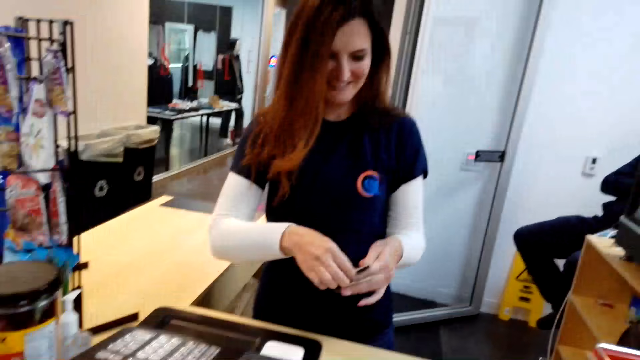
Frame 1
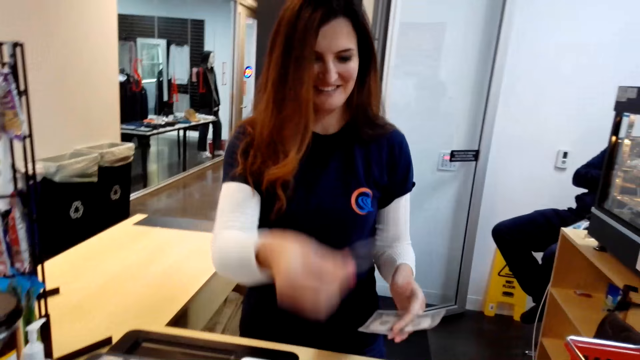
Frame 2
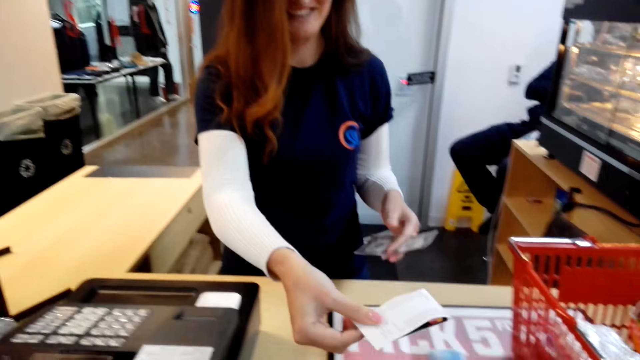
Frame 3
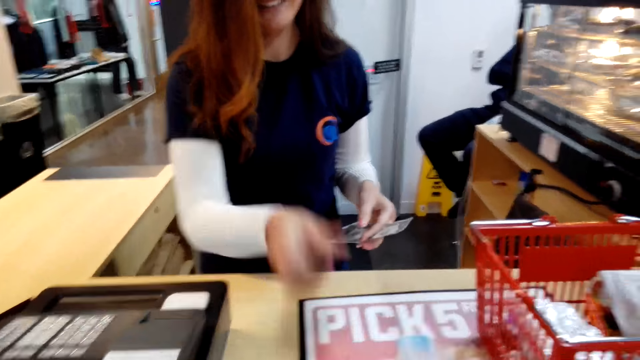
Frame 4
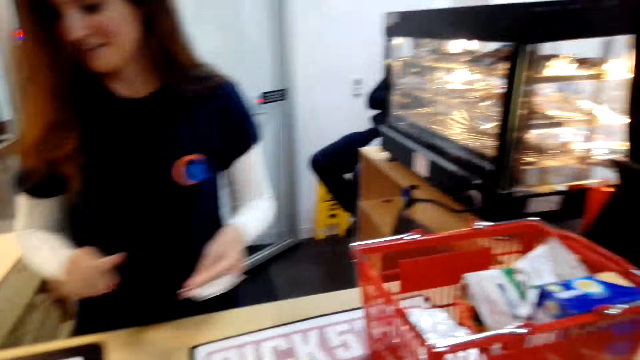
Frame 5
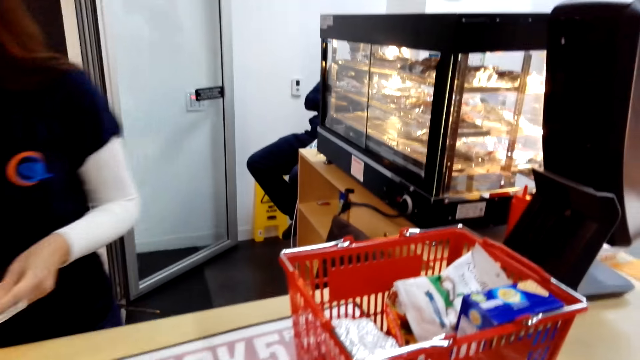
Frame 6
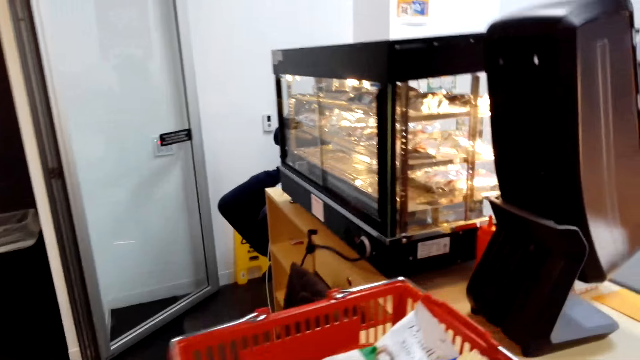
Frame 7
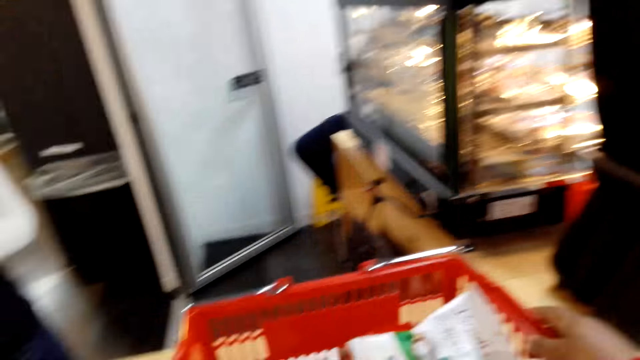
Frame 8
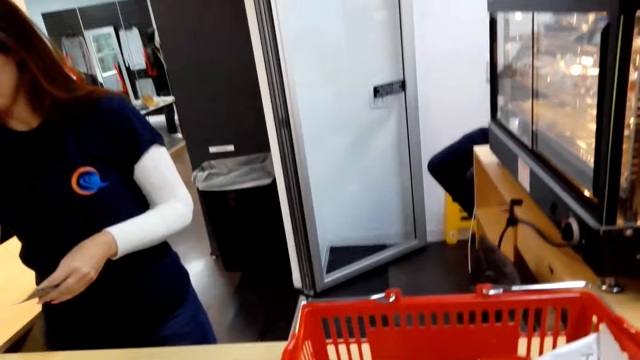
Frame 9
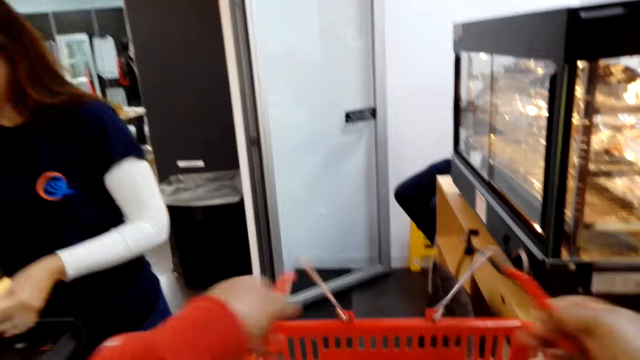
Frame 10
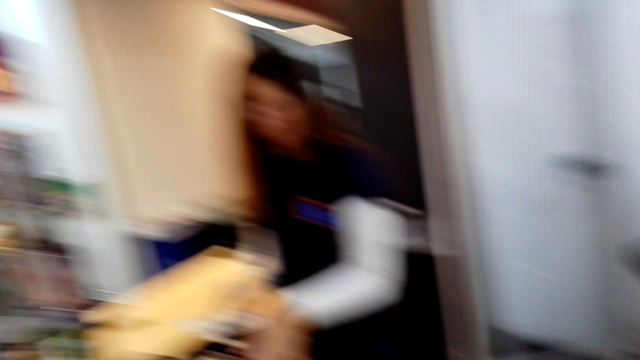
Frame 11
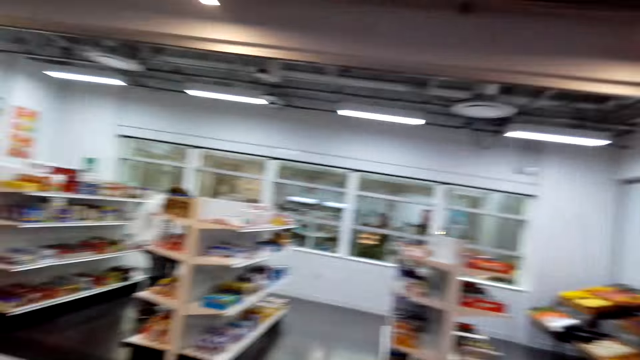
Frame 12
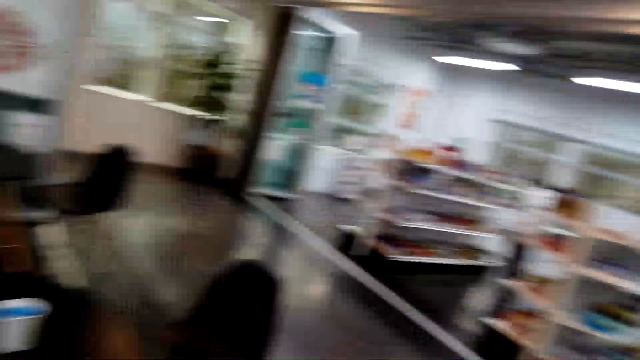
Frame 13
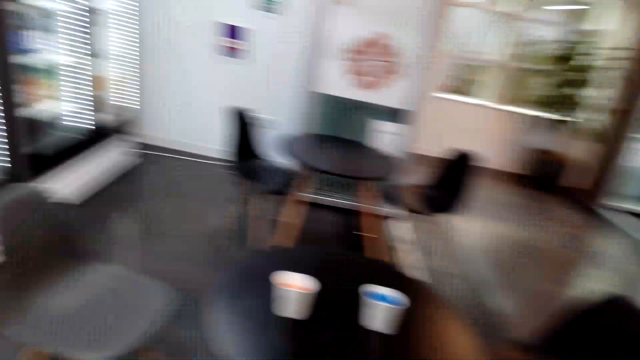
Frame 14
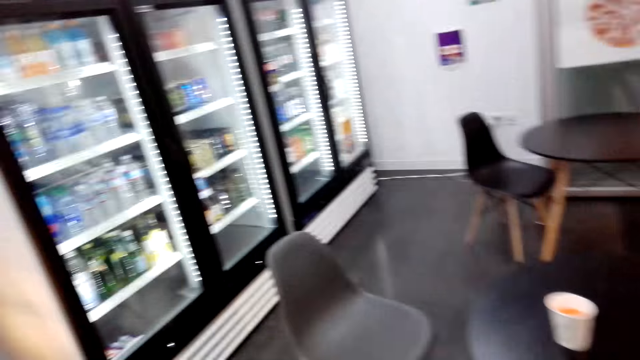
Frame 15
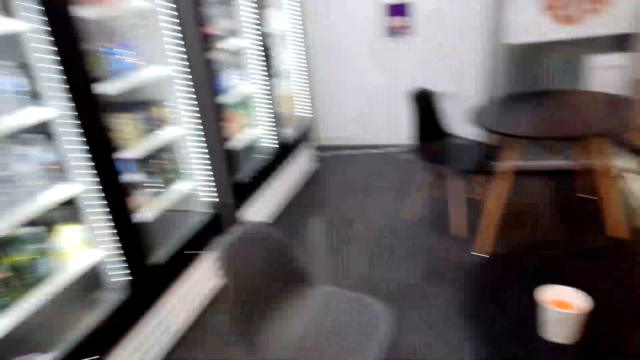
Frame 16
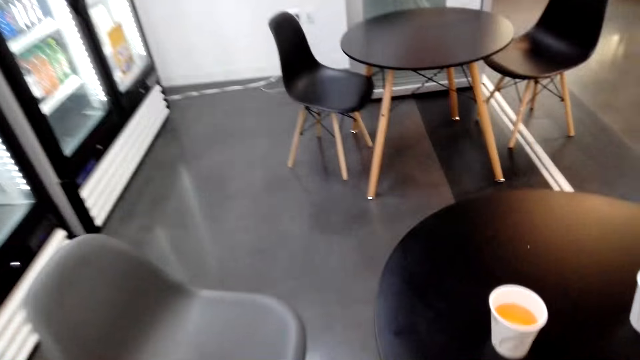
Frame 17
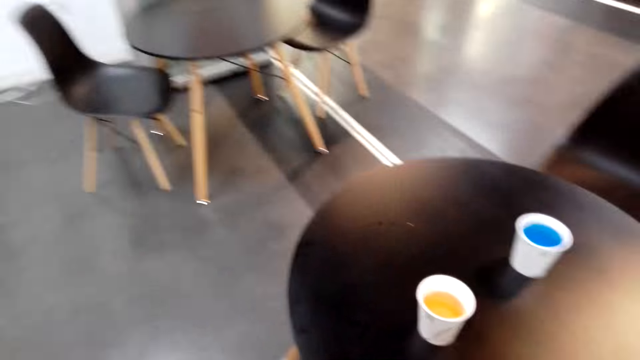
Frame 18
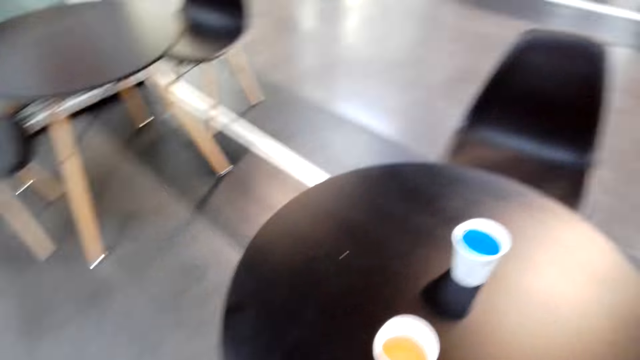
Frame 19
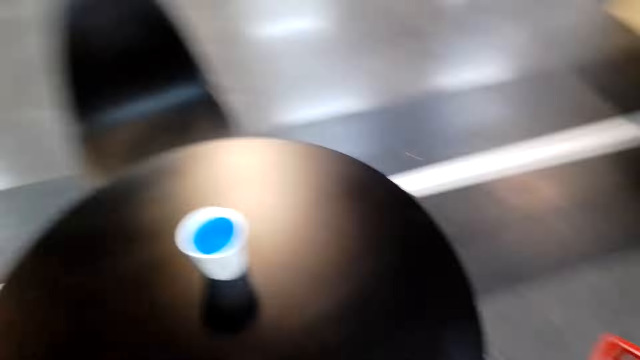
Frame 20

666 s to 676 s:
The cashier takes the receipt from the cash register and puts the receipt on top of a credit card. The cashier gives the camera wearer the receipt and the card. The camera wearer takes the credit card and the receipt from the cashier. They pick up the shopping basket. They walk around. They go to the table.

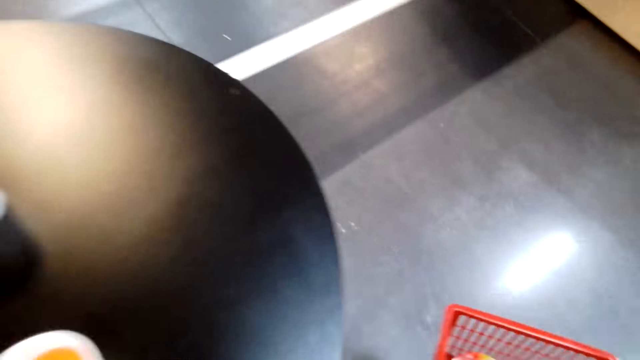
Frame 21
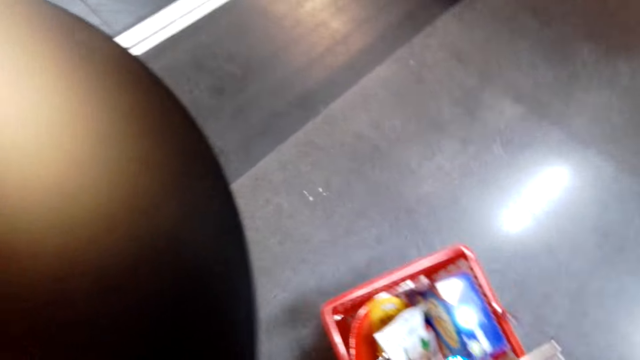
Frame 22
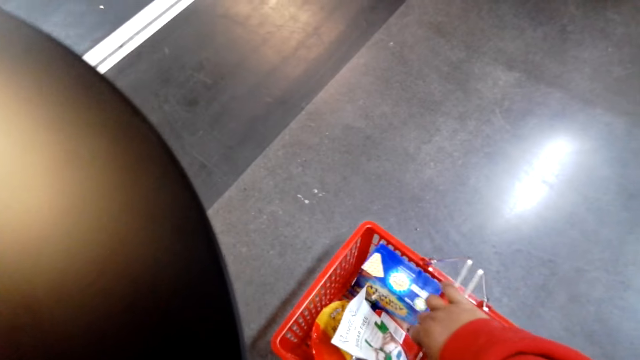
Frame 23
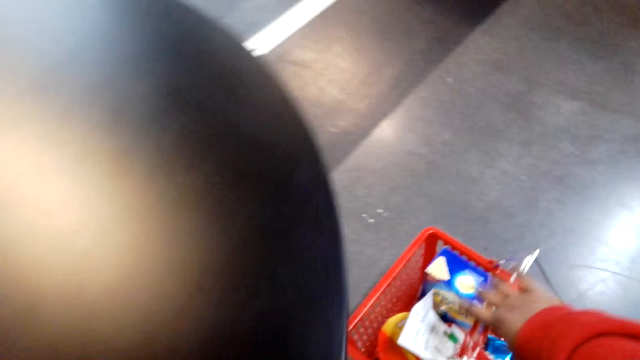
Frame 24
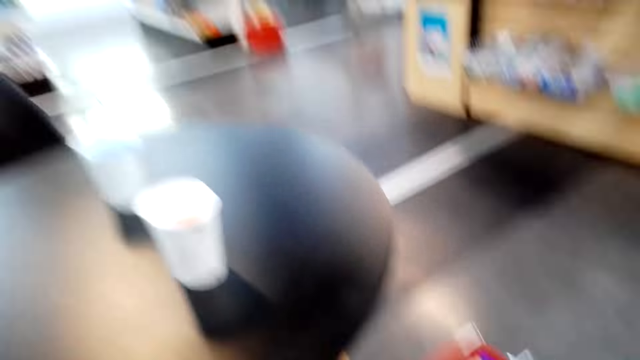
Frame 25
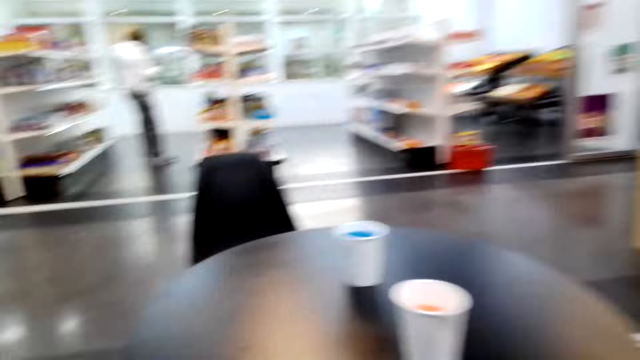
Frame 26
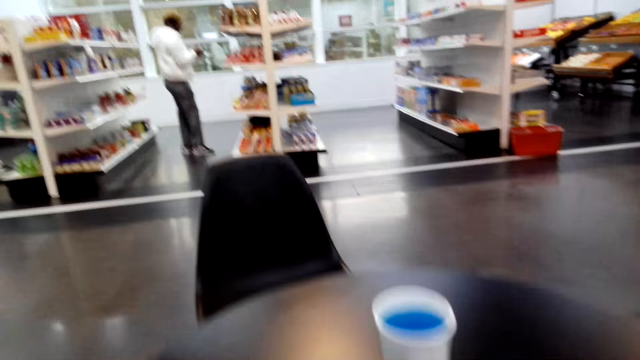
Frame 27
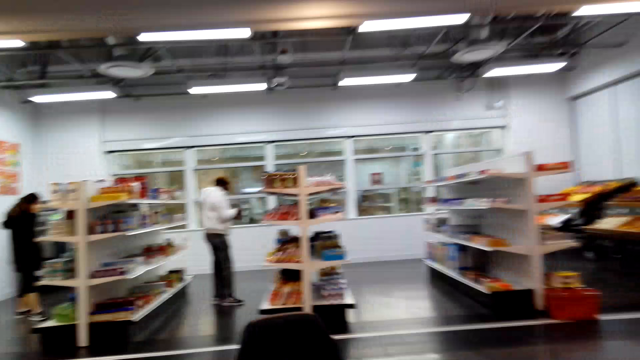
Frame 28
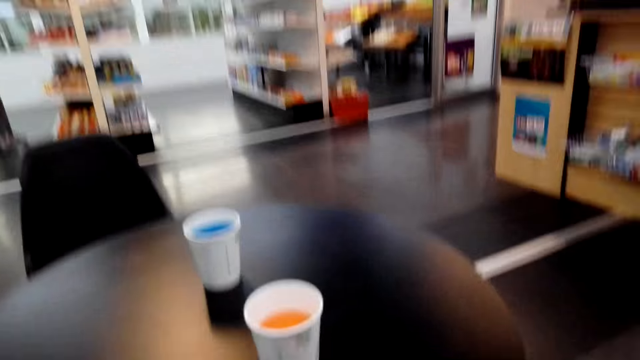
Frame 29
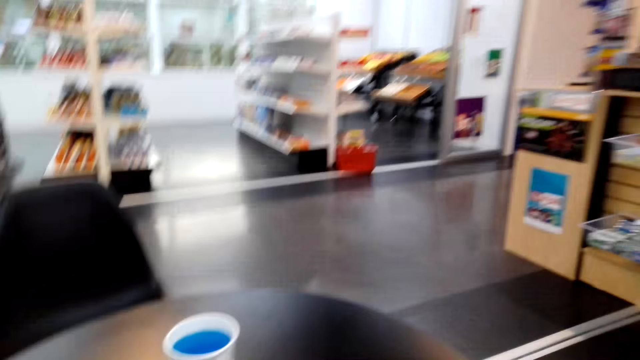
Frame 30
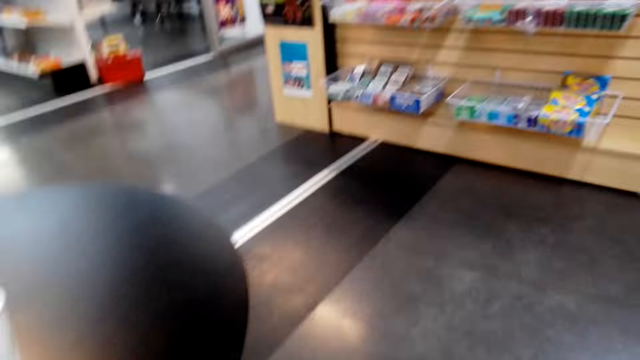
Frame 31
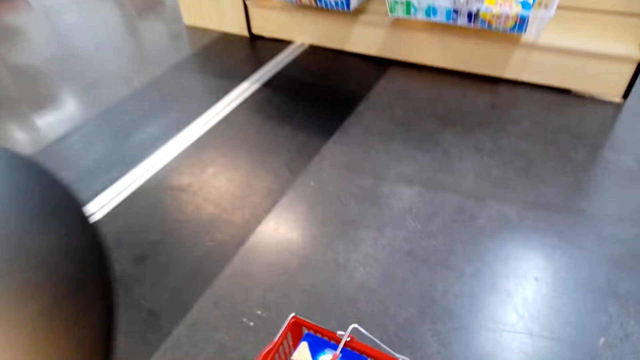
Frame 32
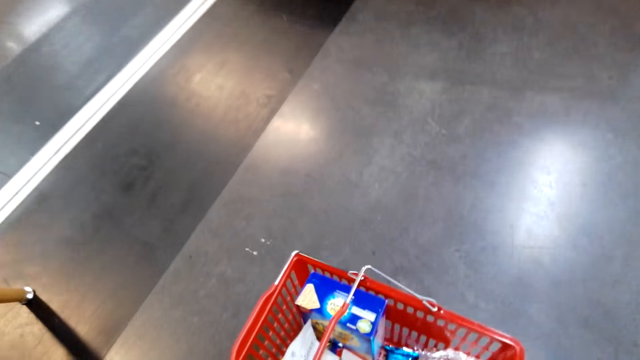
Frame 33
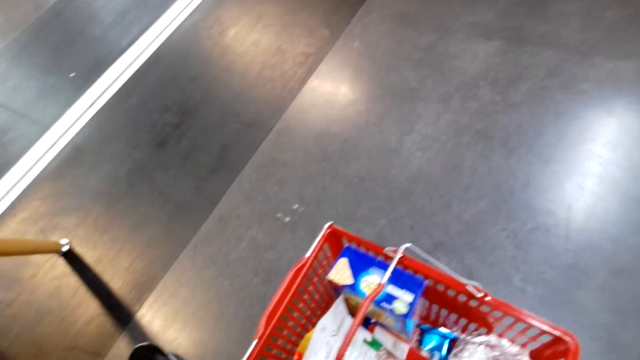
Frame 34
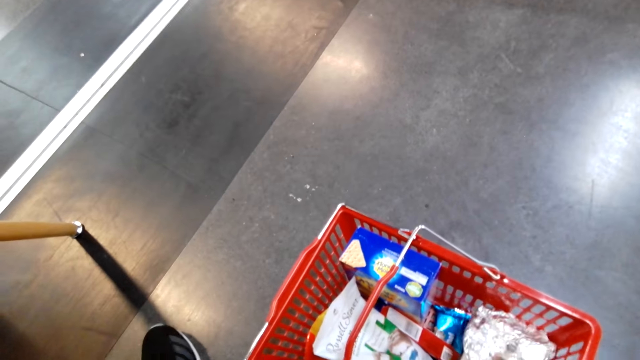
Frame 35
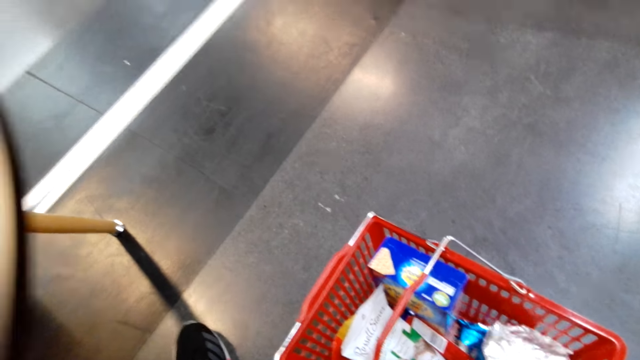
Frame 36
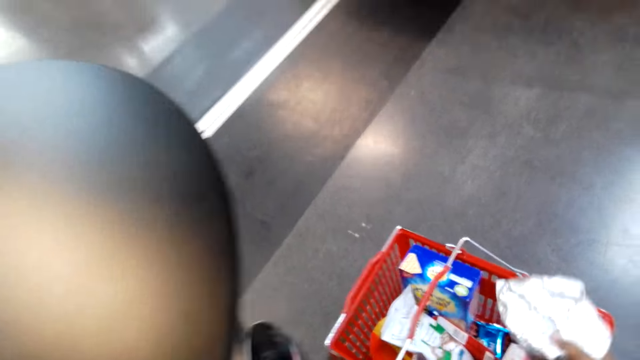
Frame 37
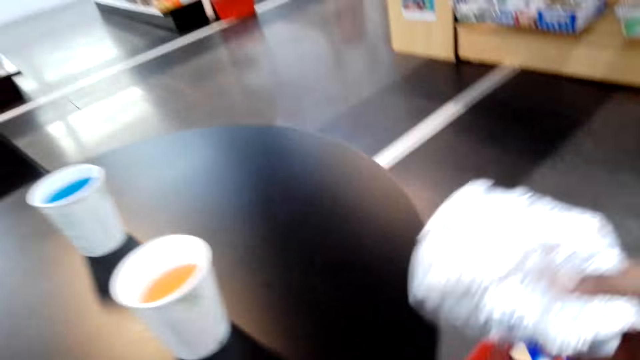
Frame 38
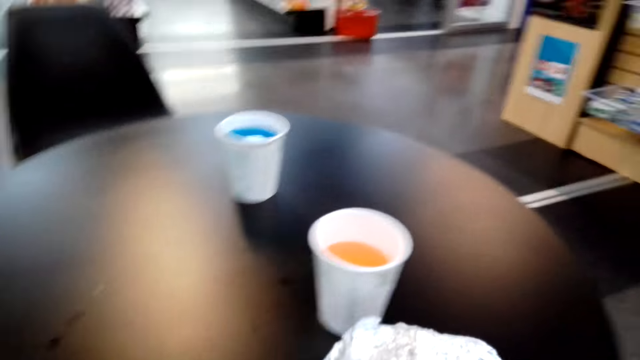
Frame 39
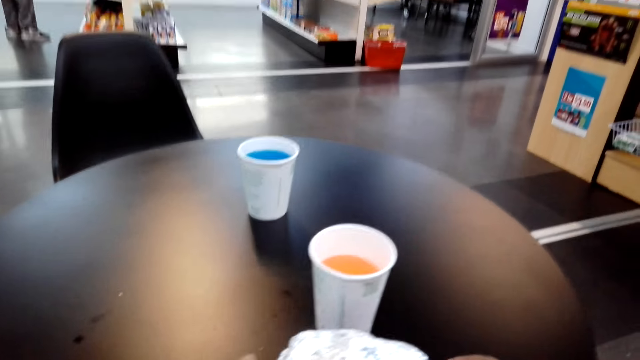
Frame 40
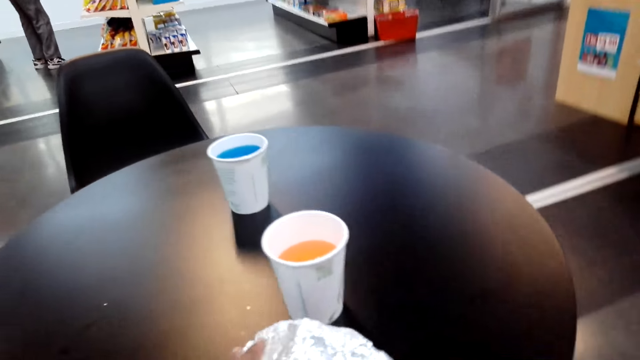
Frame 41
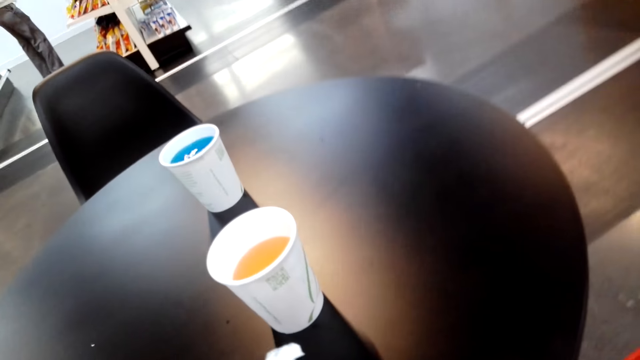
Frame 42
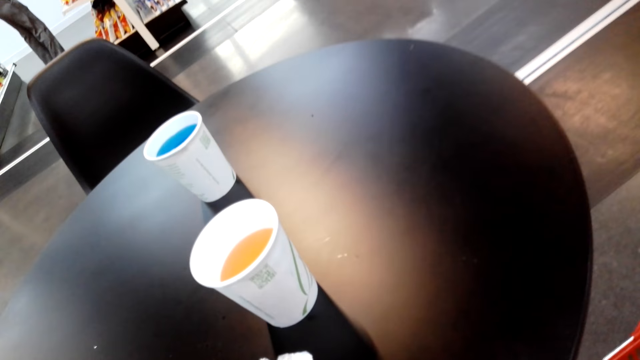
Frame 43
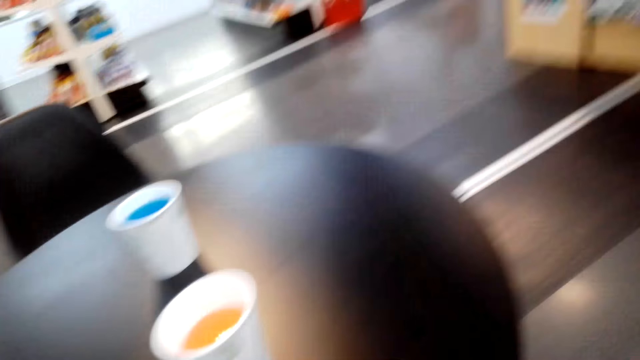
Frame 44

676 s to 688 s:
The camera wearer places the basket on the floor. They sit on the chair. They take a sandwich from the shopping carrier. They place the sandwich on the table.
